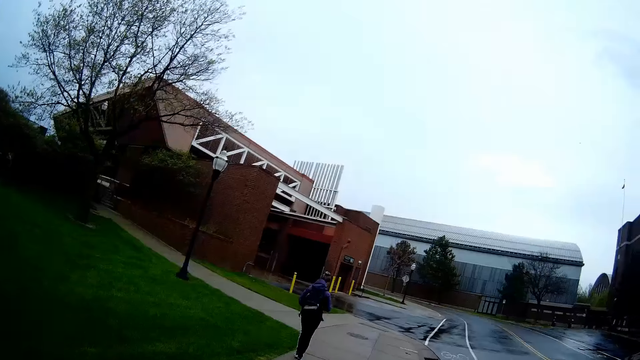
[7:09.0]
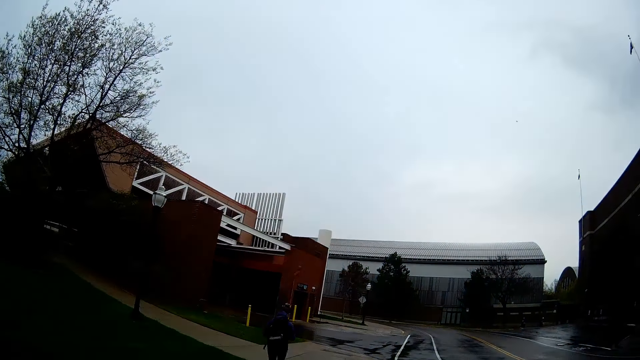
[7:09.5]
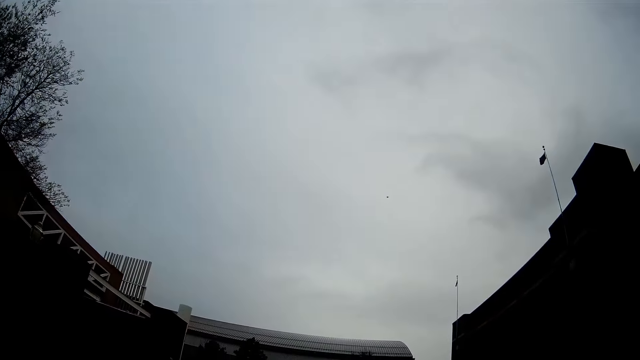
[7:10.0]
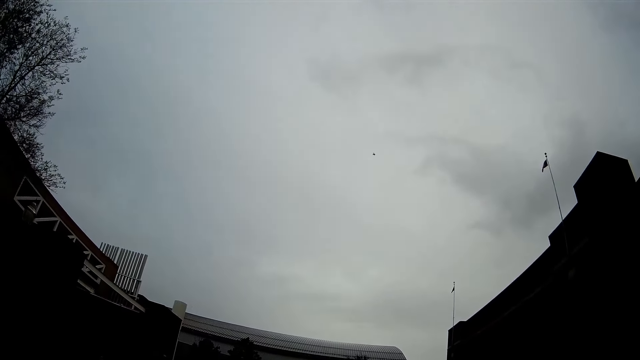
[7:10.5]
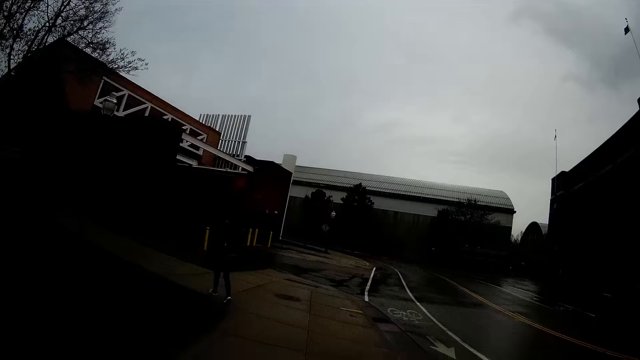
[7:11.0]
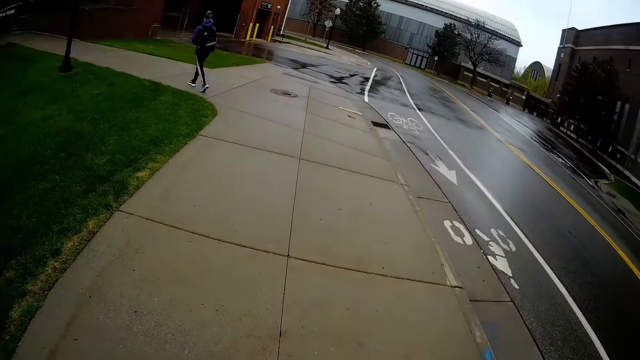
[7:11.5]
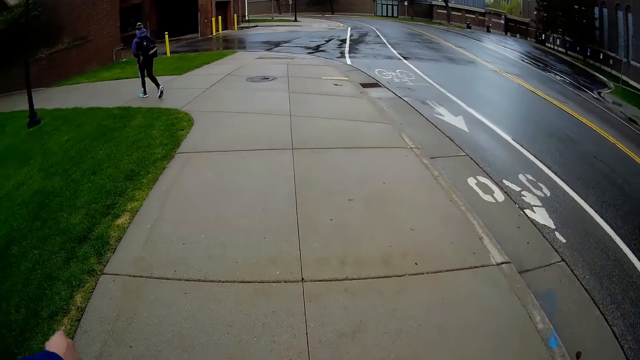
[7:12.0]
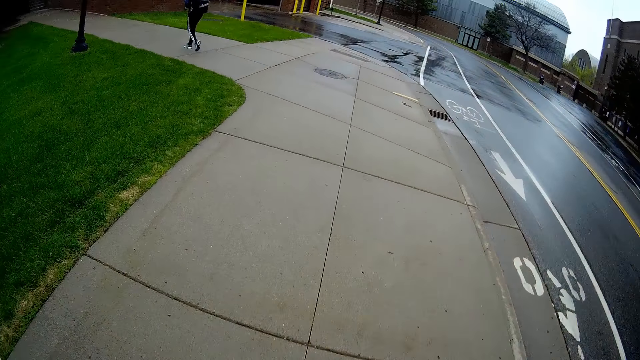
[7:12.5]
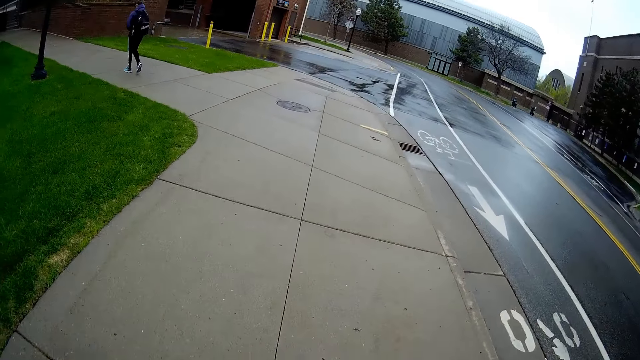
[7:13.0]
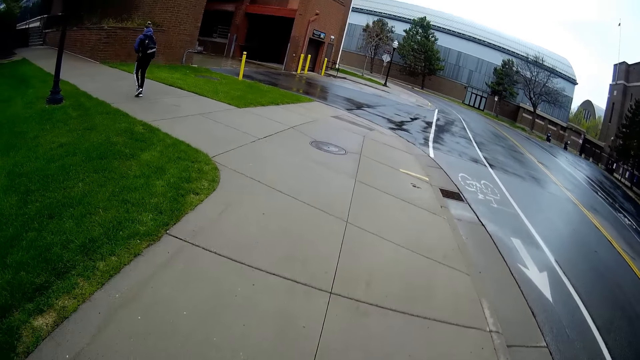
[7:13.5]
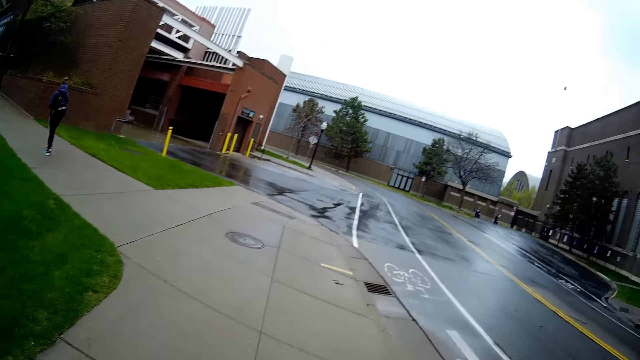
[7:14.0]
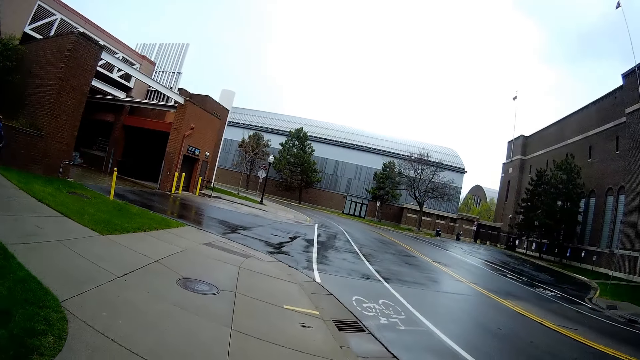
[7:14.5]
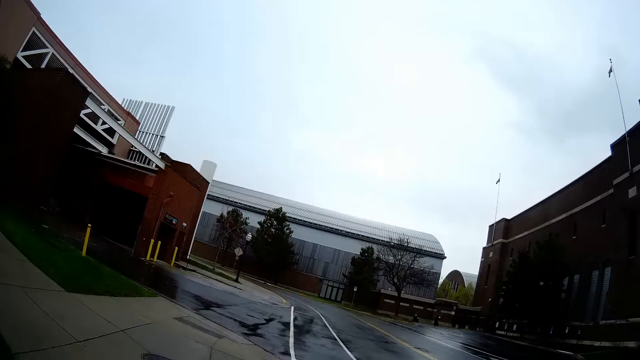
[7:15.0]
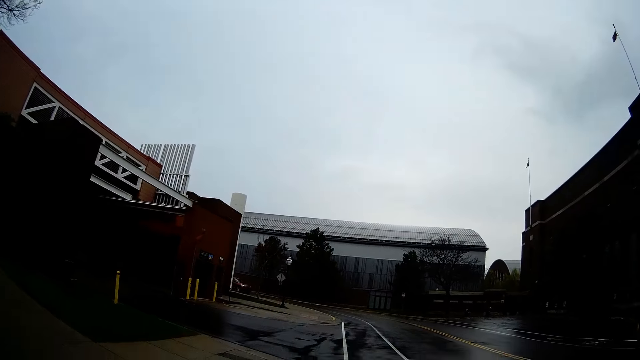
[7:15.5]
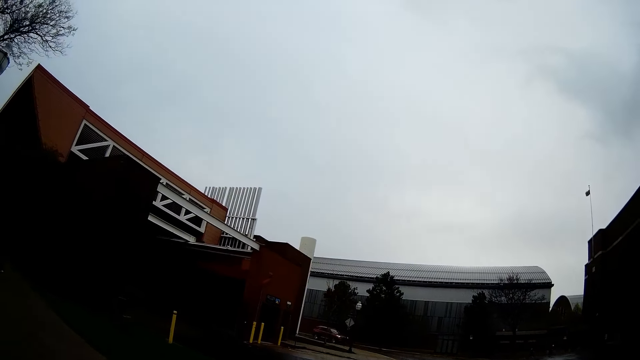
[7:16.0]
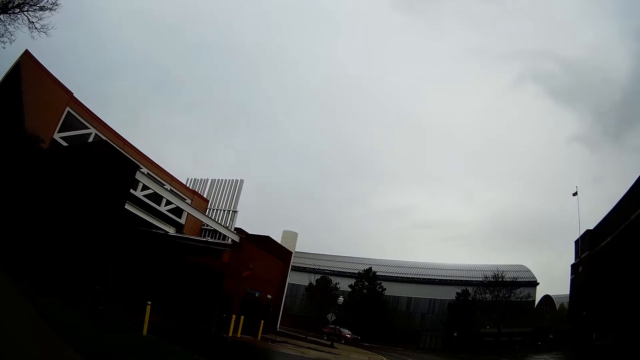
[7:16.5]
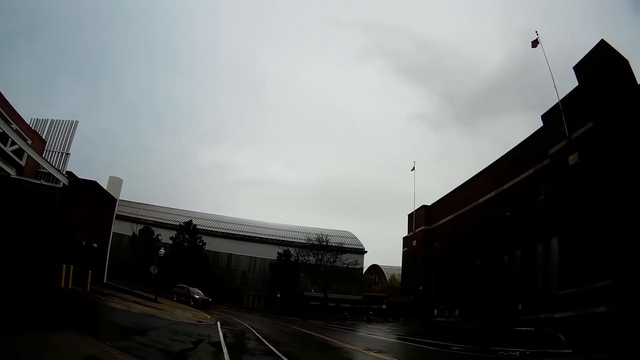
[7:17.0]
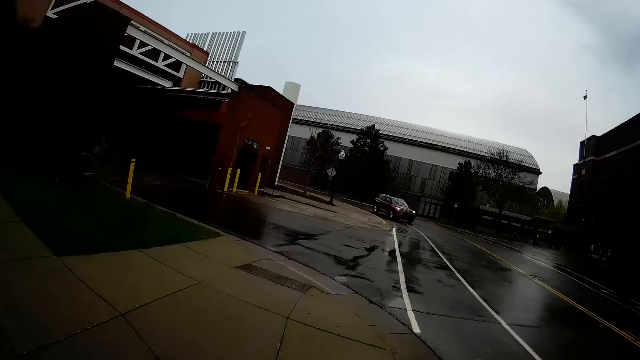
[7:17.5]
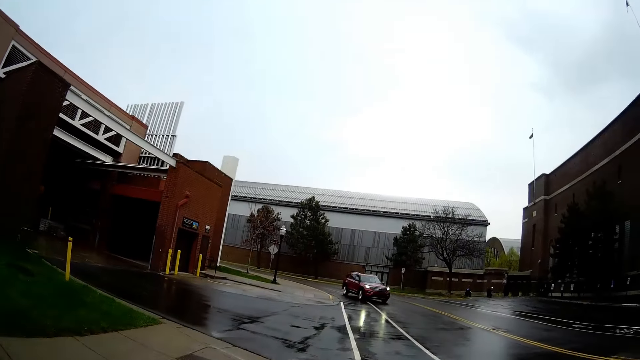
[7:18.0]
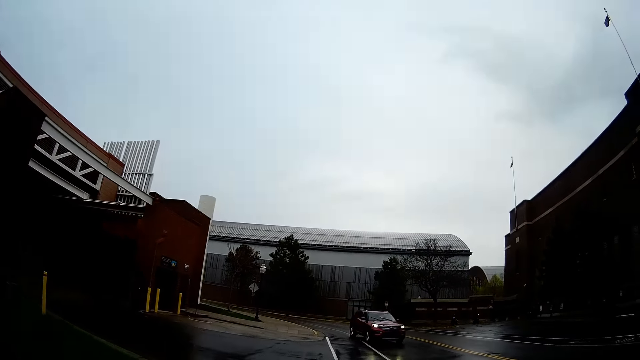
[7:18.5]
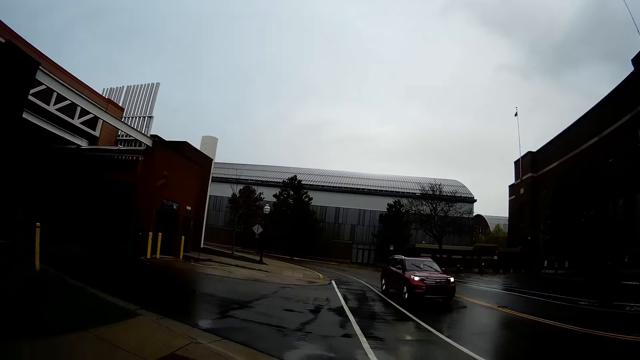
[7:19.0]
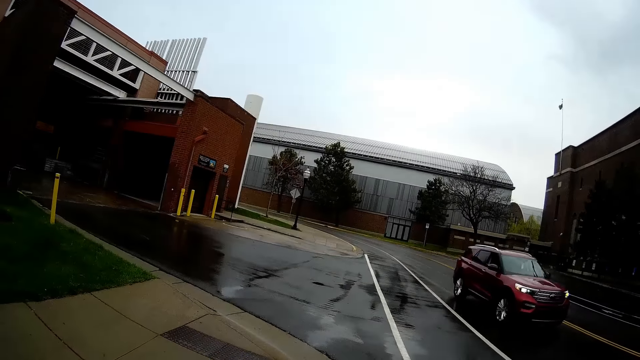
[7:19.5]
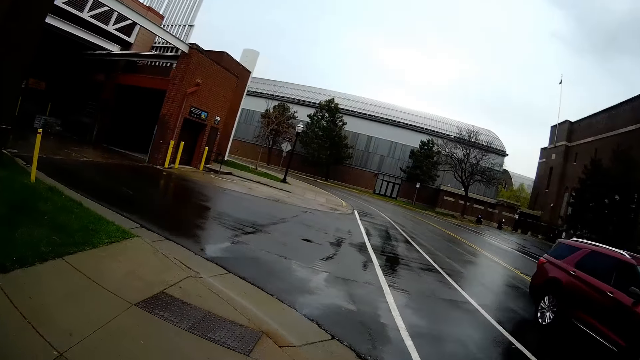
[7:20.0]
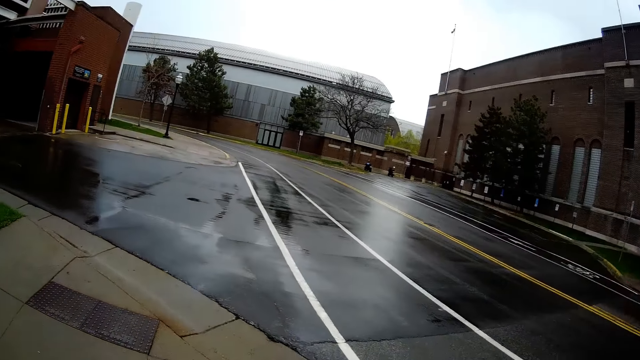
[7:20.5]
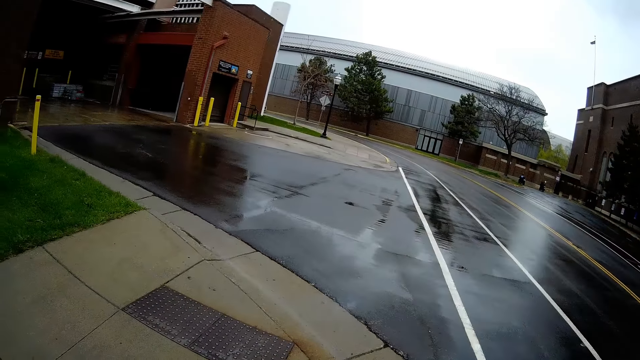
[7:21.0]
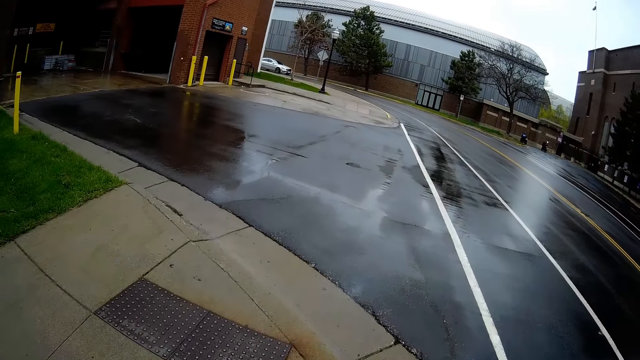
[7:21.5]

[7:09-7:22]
The camera wearer converses with a man. They walk along the pavement. They converse with the man. They walk along the pavement.

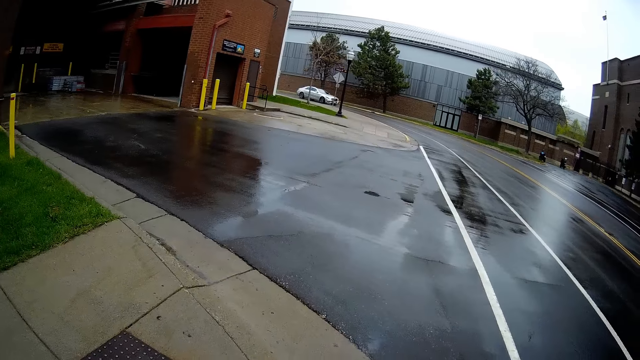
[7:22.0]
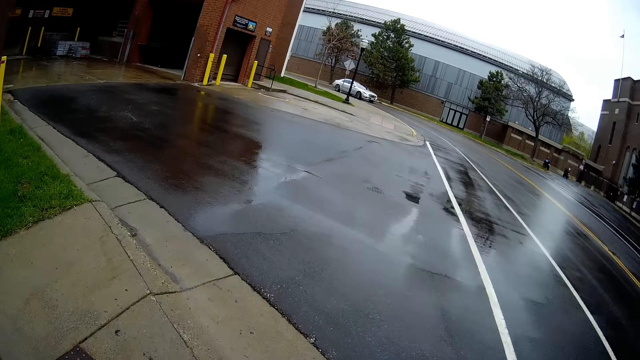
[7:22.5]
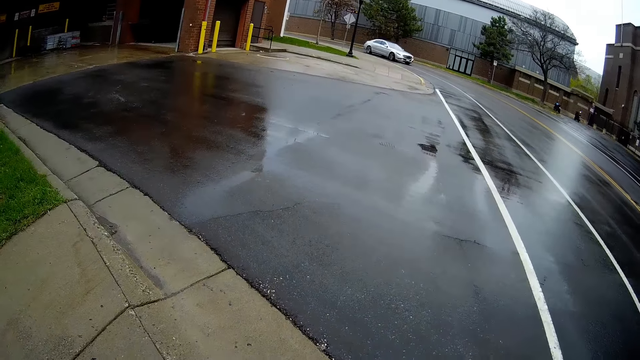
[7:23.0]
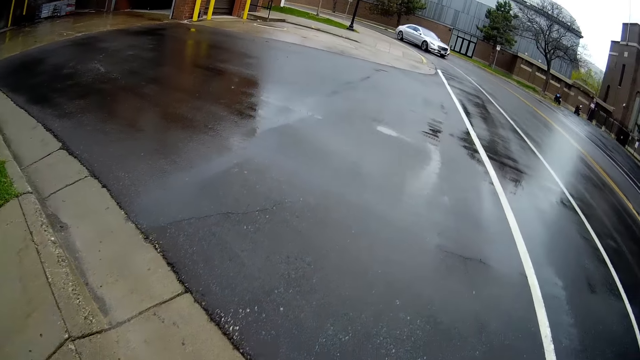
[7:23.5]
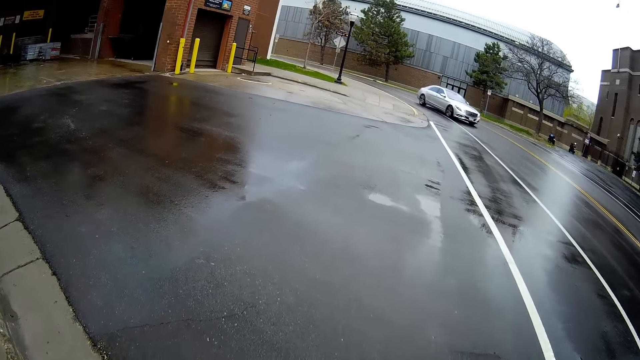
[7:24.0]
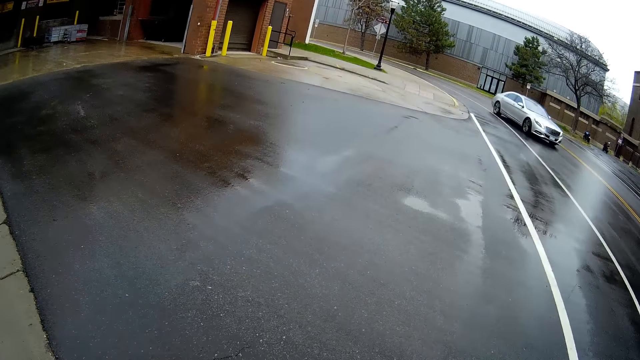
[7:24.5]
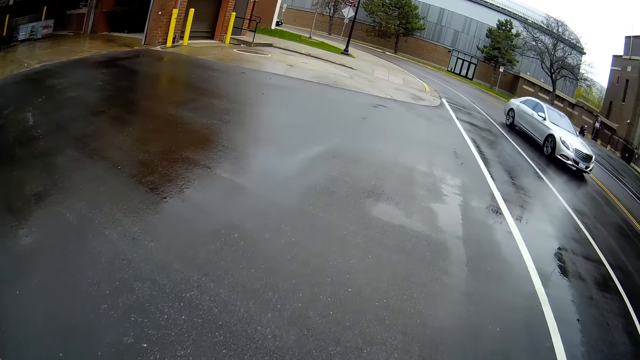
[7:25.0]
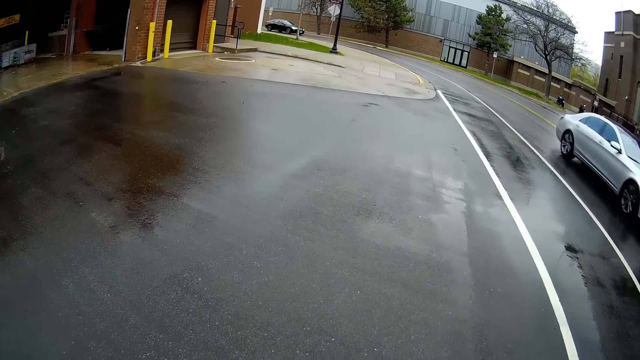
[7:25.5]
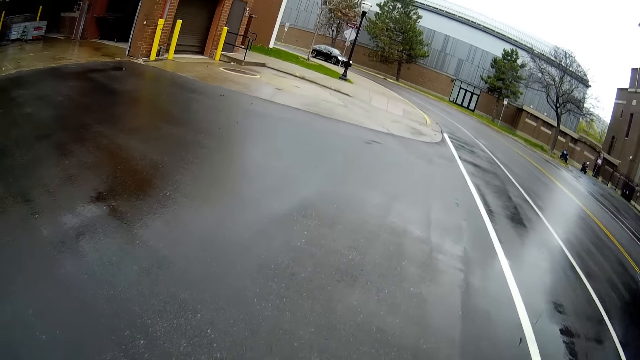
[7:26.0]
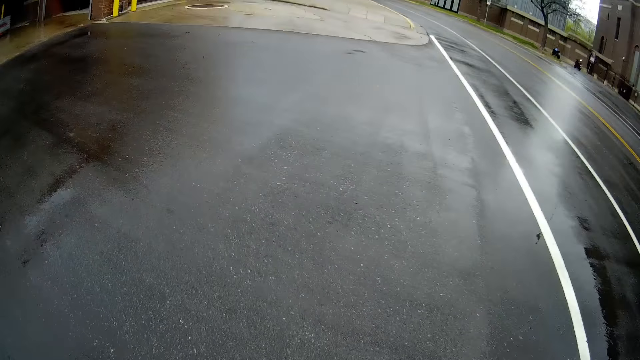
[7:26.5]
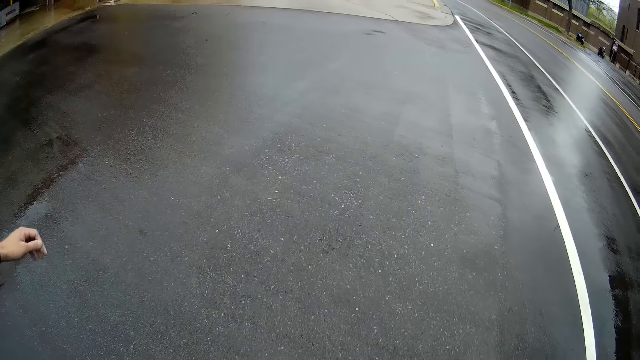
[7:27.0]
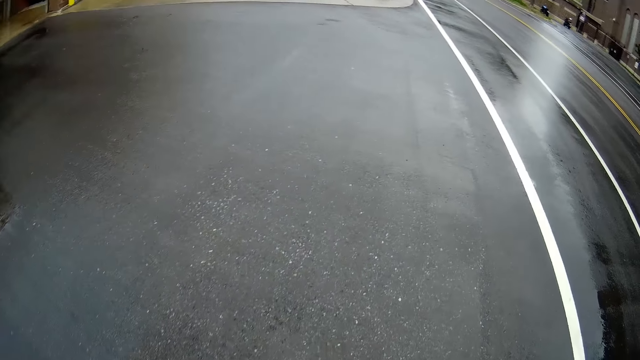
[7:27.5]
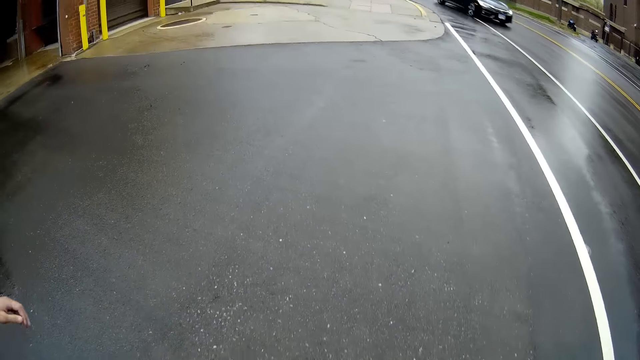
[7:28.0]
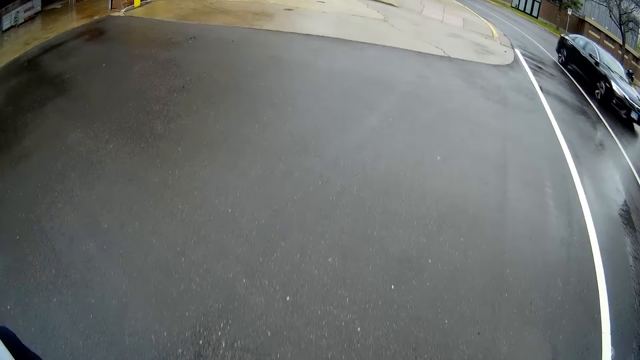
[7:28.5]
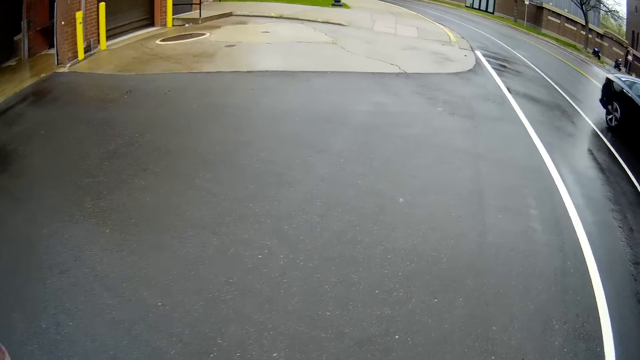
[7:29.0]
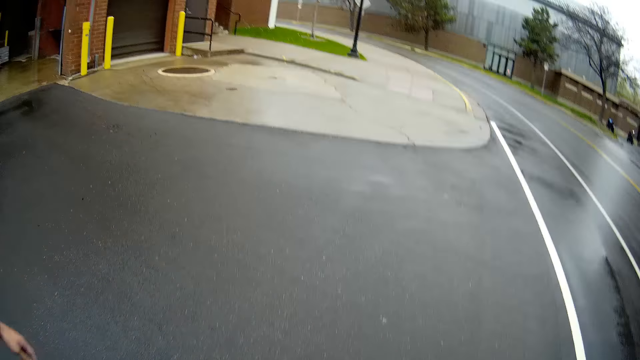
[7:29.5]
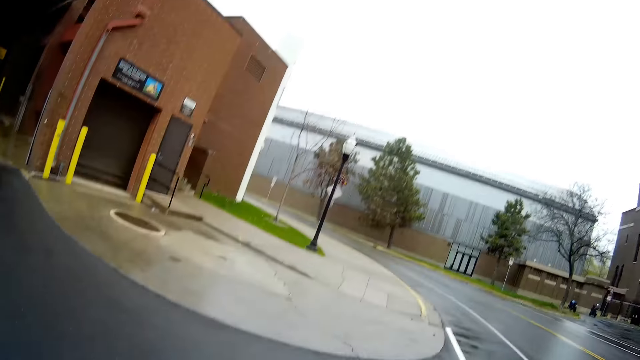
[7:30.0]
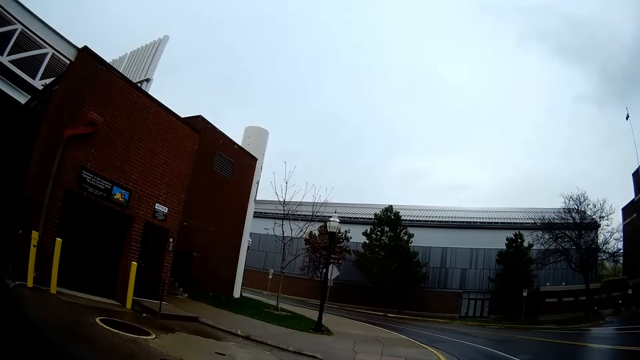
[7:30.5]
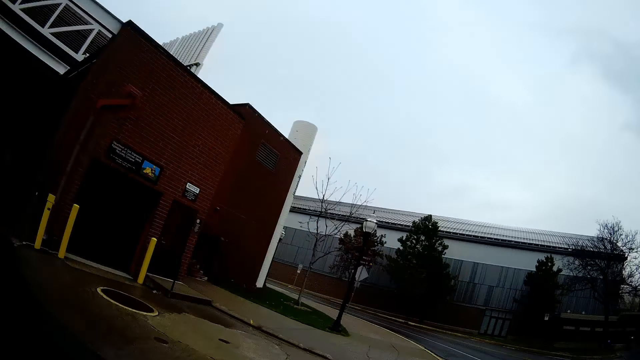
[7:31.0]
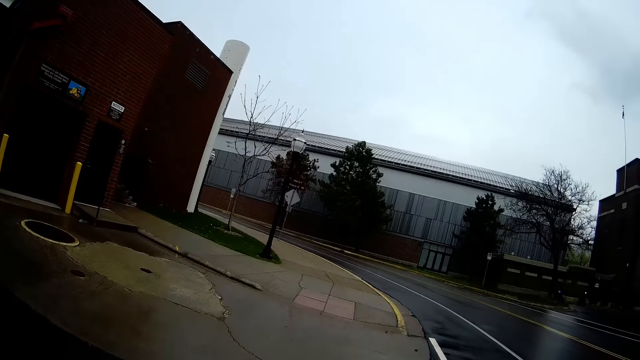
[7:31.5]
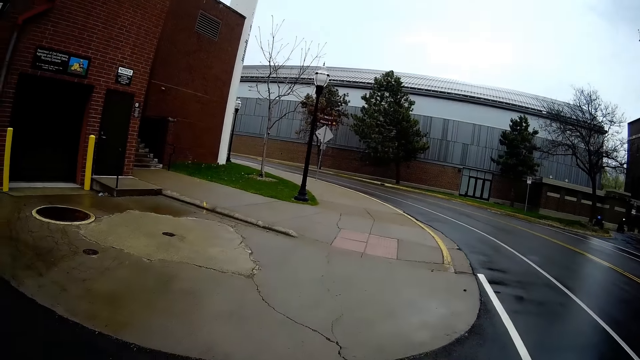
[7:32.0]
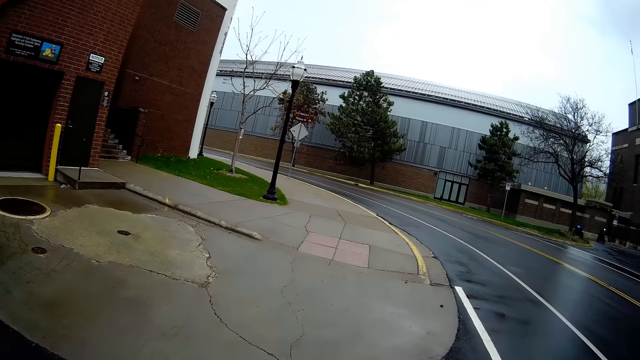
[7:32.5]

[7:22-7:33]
The camera wearer converses with a man. They cross the road. They converse with the man. They cross the road. They converse with the man.
